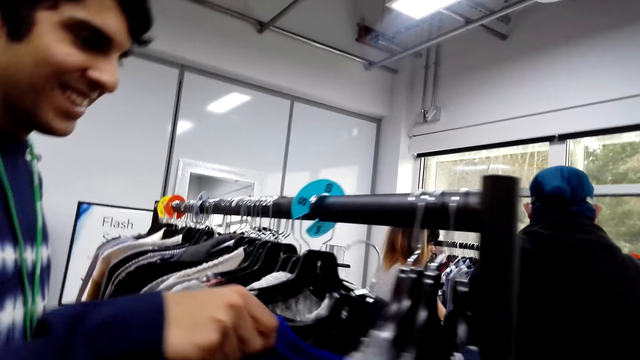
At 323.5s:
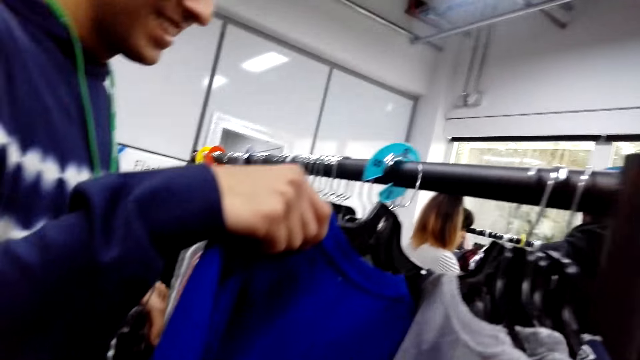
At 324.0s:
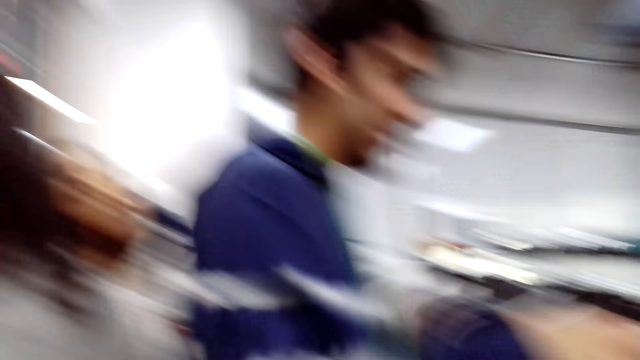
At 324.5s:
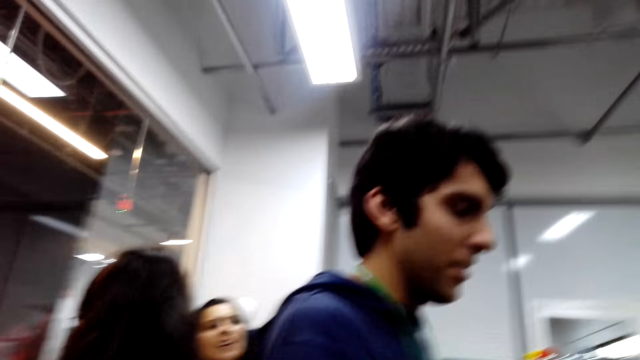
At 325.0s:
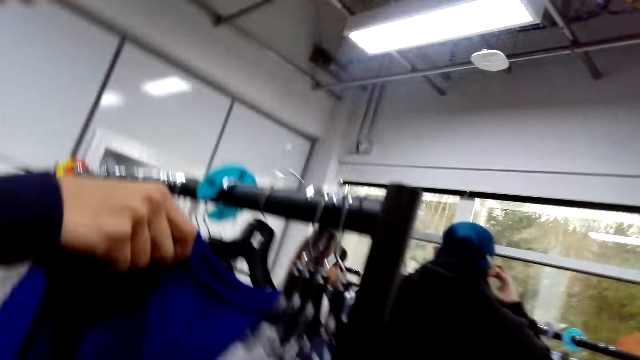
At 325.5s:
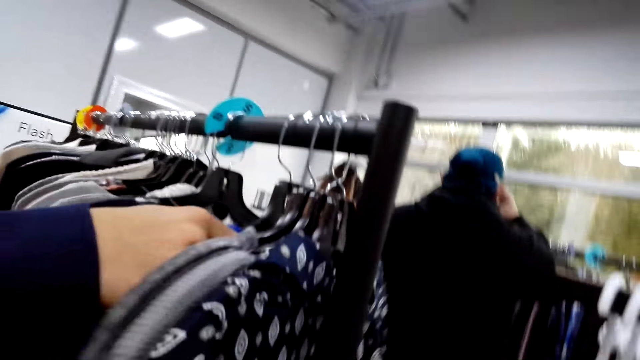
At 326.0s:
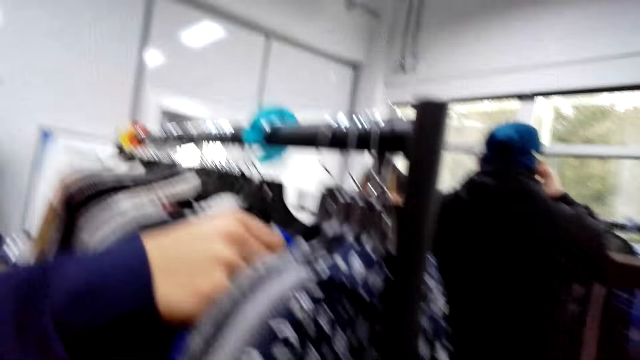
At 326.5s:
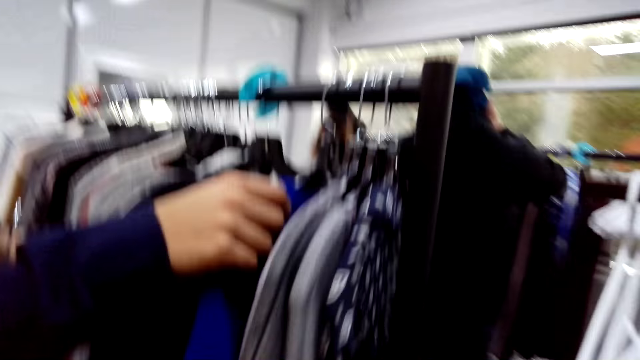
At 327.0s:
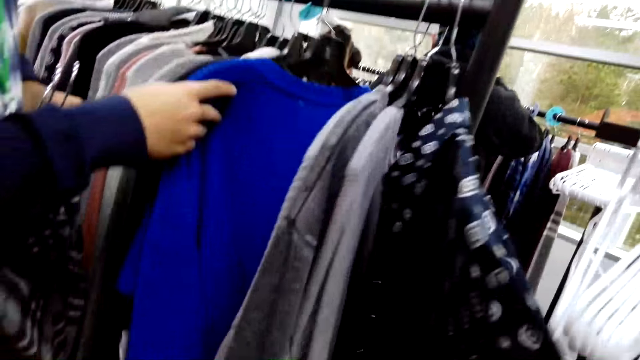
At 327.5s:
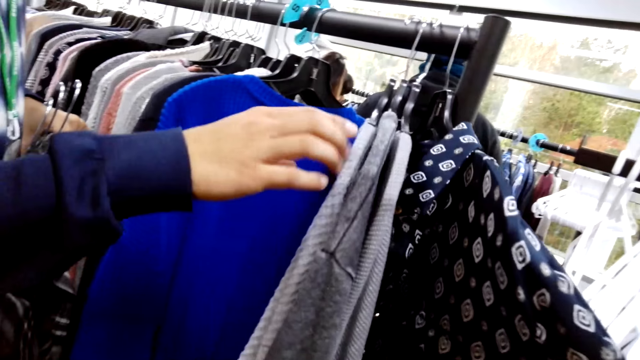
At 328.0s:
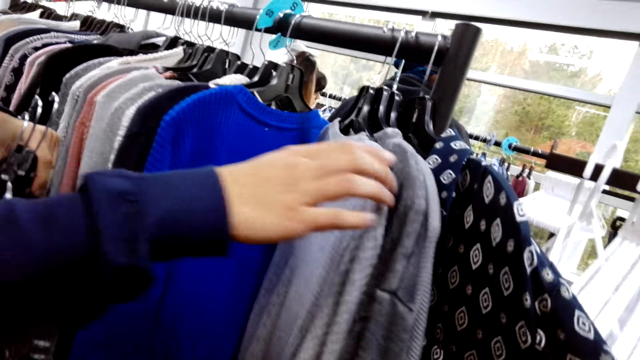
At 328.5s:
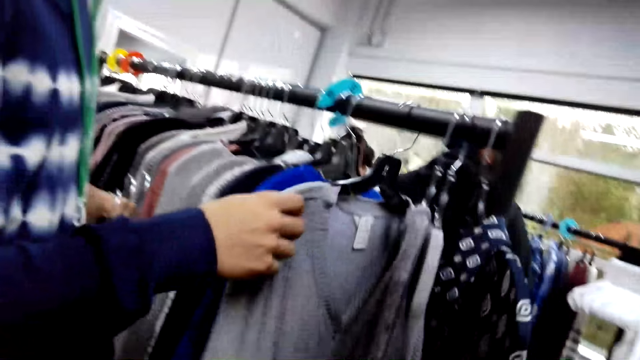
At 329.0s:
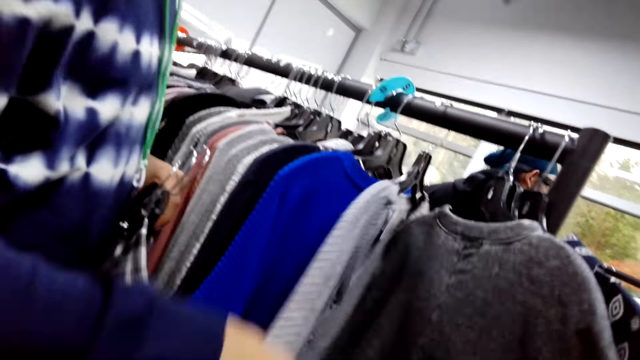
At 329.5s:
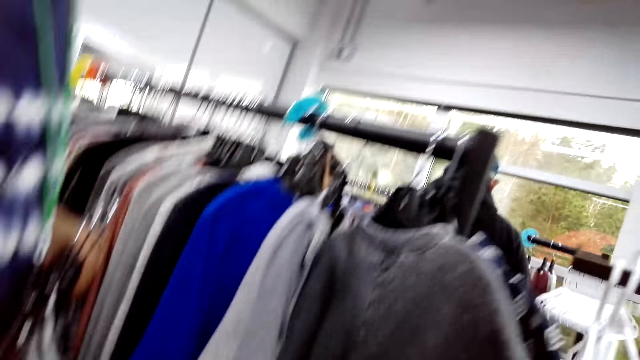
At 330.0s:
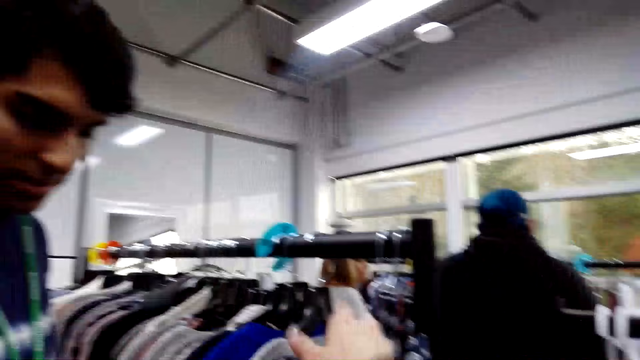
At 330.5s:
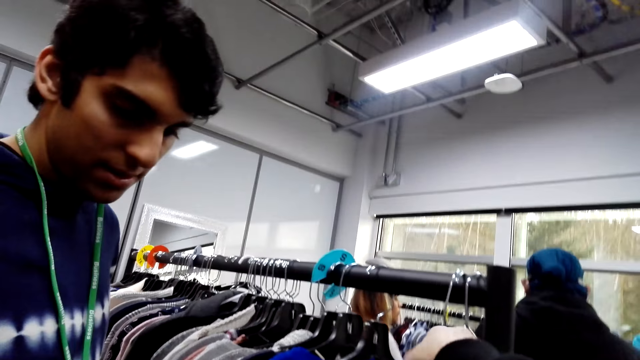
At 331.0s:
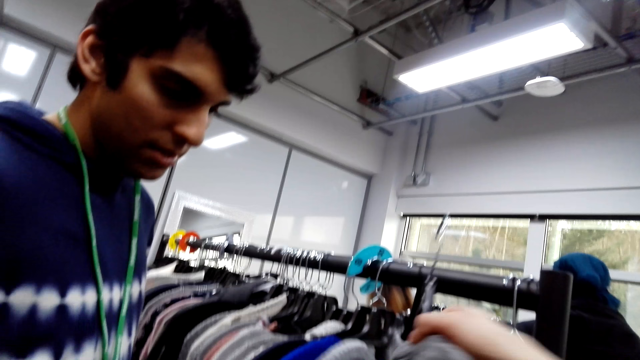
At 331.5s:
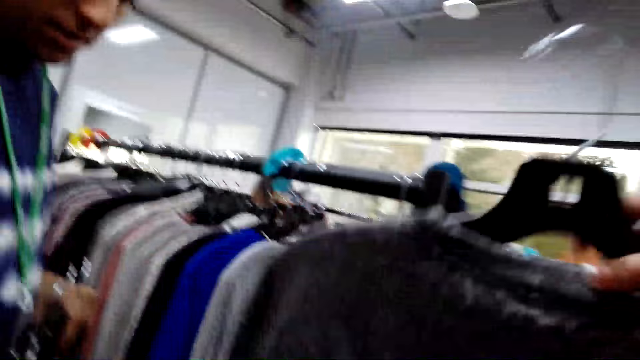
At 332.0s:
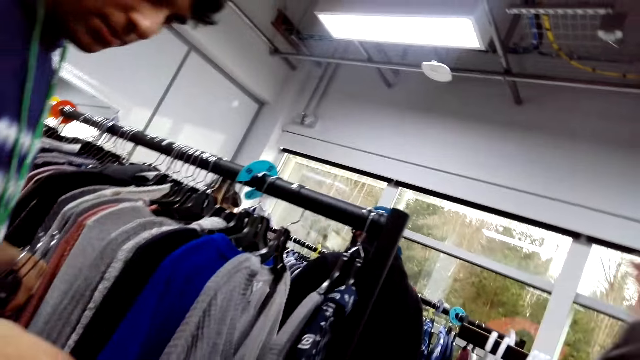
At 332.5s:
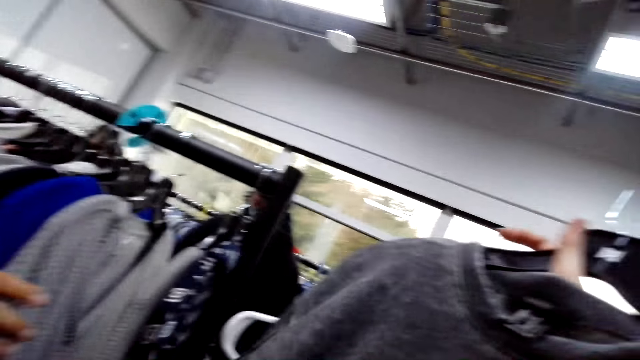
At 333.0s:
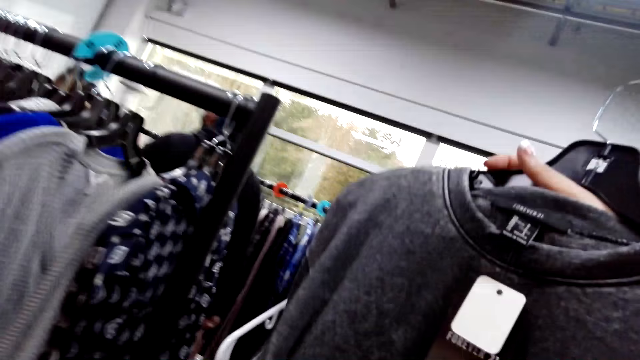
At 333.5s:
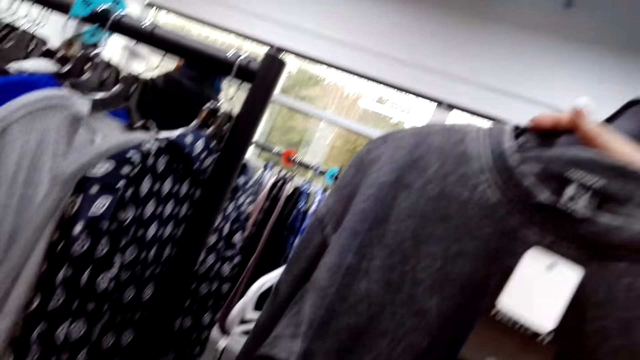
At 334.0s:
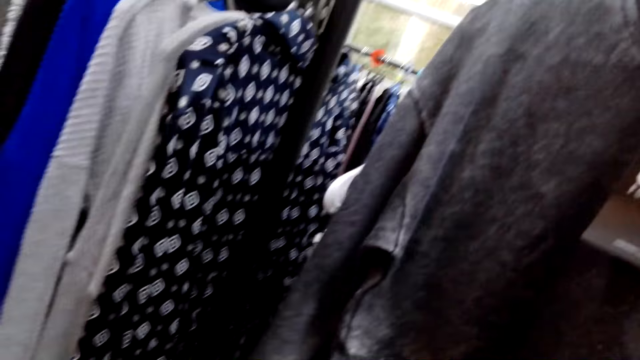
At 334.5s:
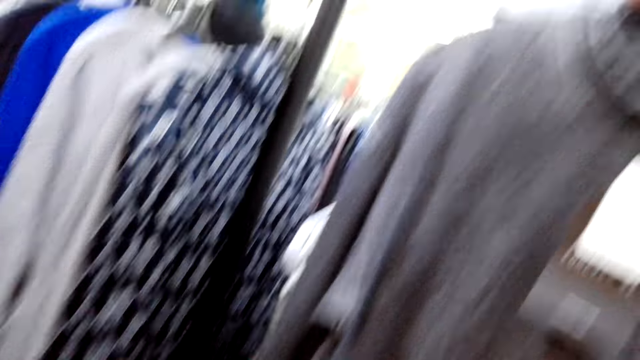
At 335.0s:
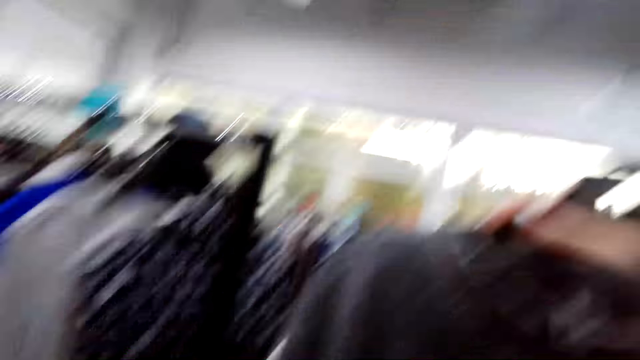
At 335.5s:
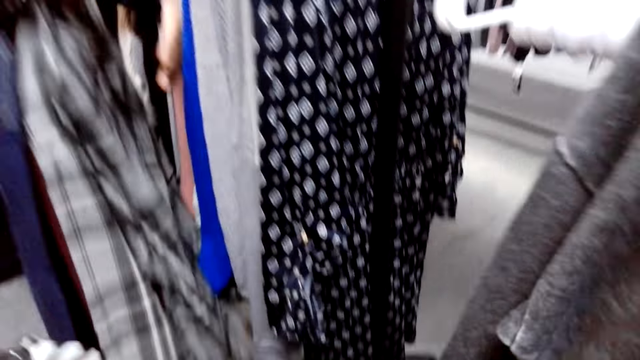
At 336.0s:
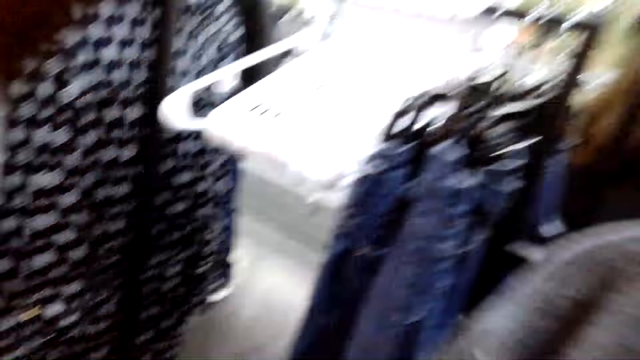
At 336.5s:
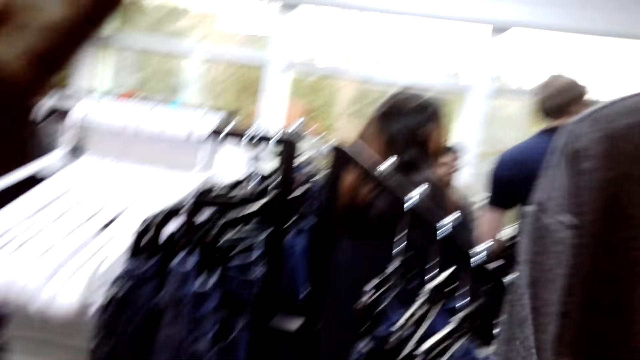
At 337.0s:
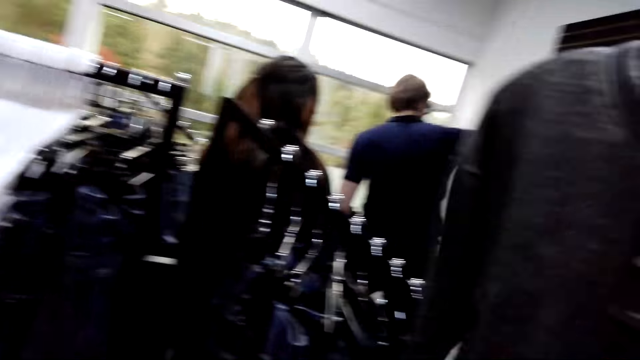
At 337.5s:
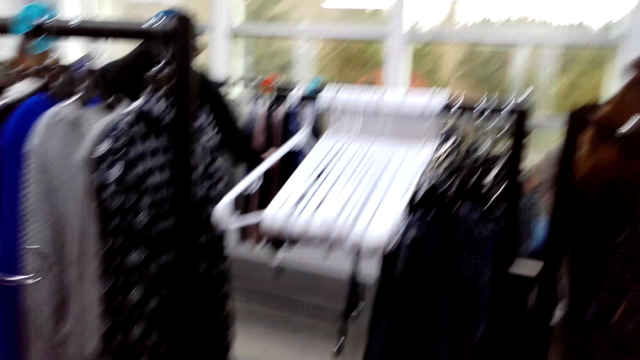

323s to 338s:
The camera wearer looks at the clothes. They hold a cloth.

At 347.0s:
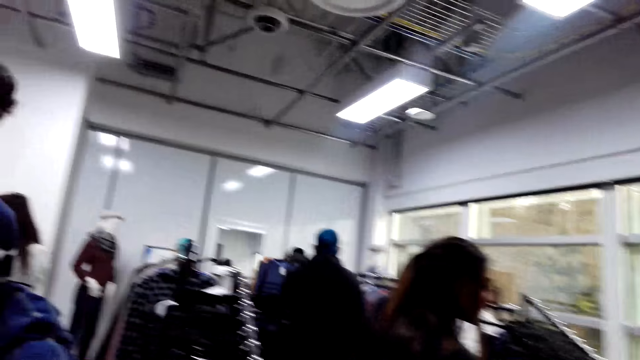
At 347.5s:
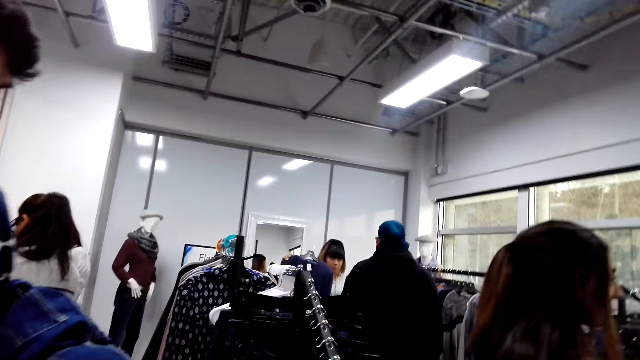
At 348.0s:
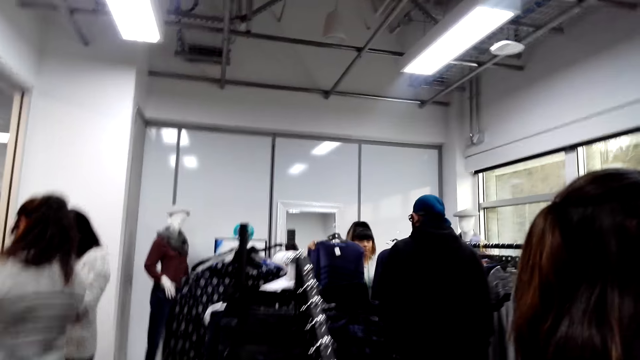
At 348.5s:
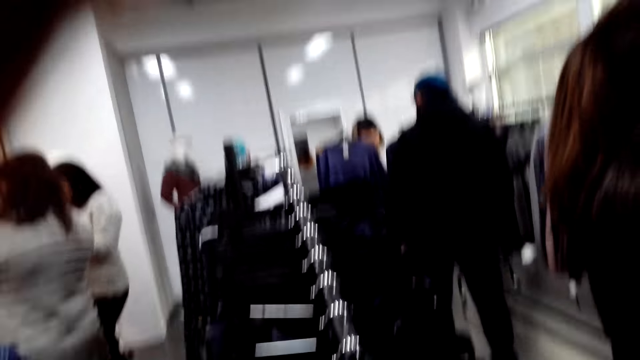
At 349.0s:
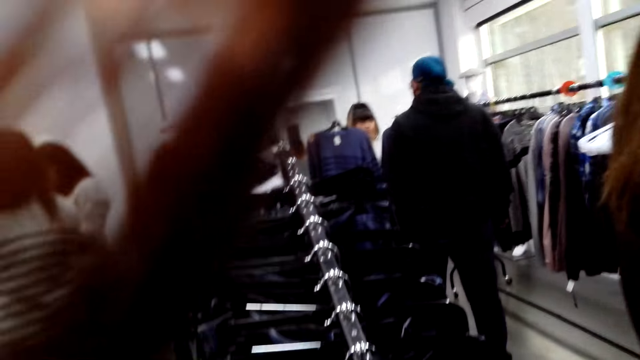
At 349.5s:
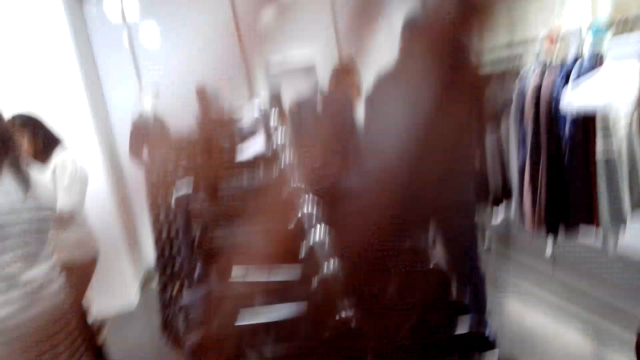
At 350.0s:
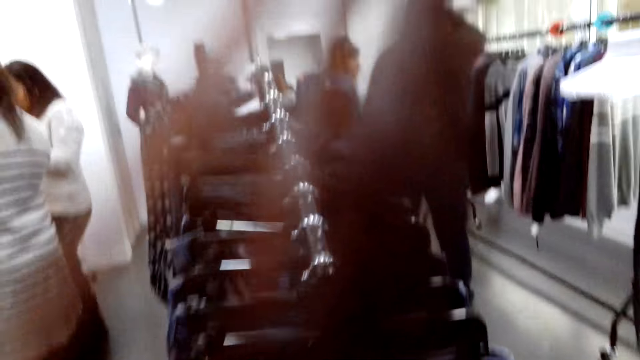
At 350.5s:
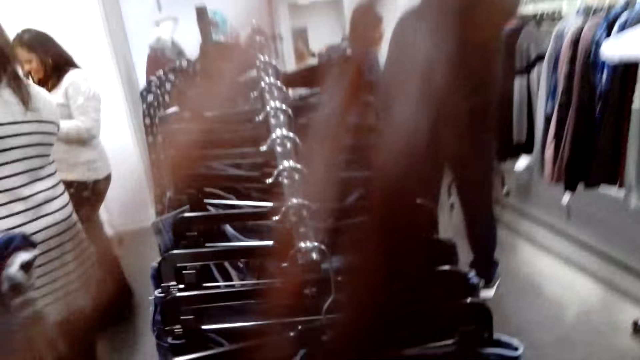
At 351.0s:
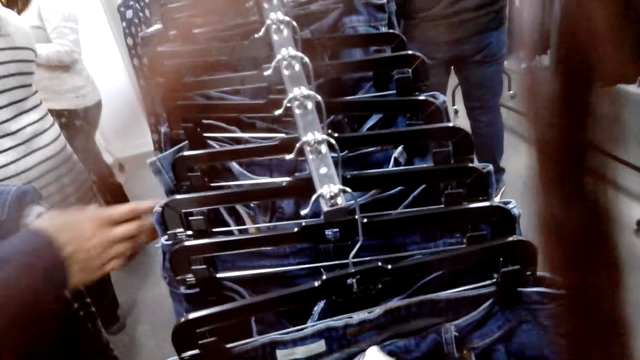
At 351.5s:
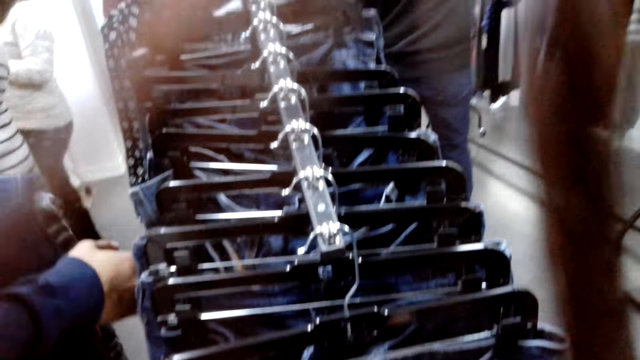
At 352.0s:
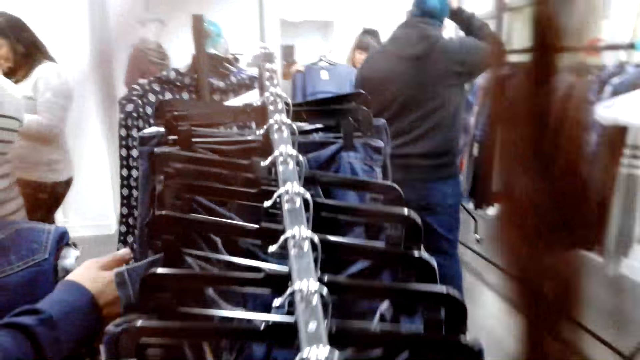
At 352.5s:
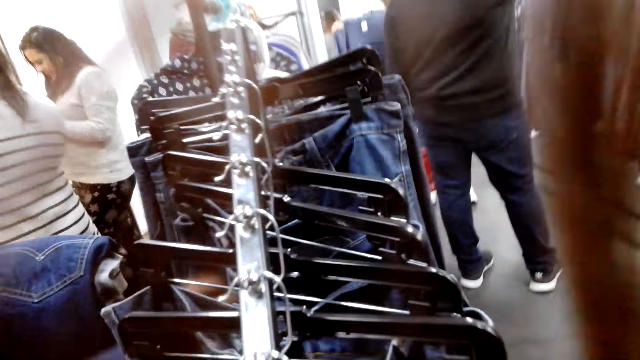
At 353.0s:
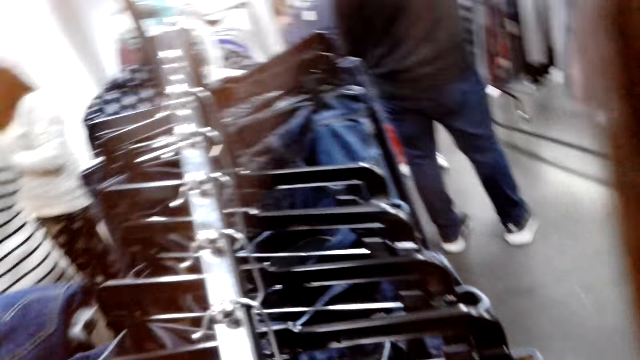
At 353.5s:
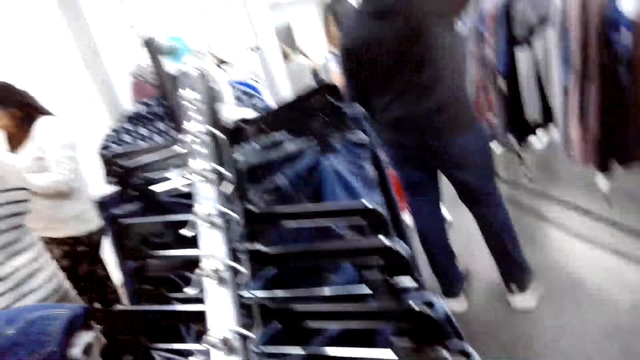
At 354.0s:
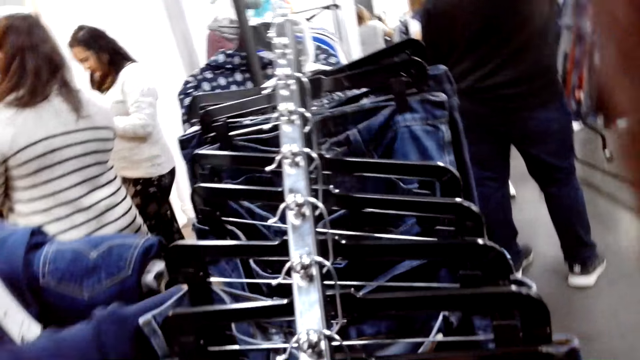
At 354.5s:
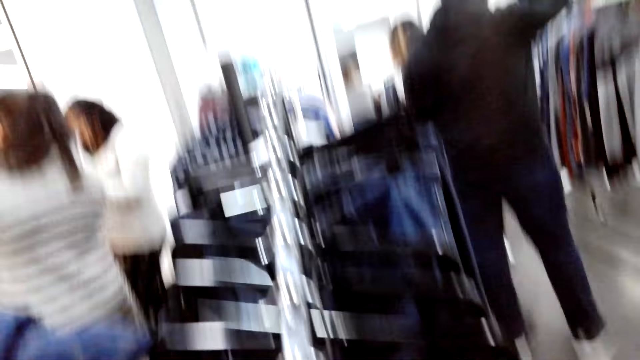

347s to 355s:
A man touches the trousers.
